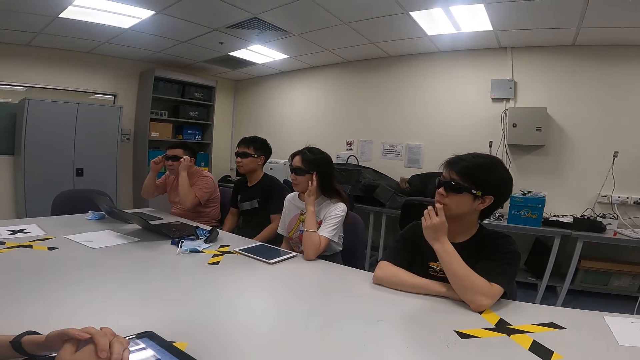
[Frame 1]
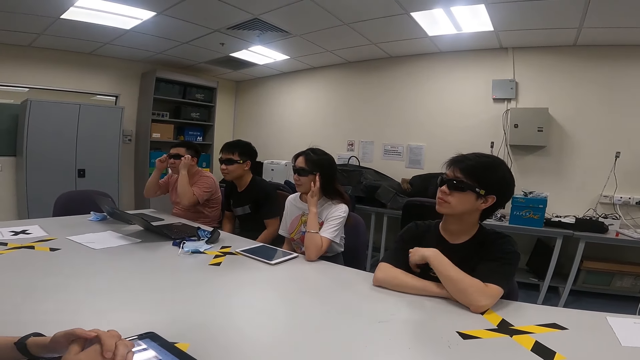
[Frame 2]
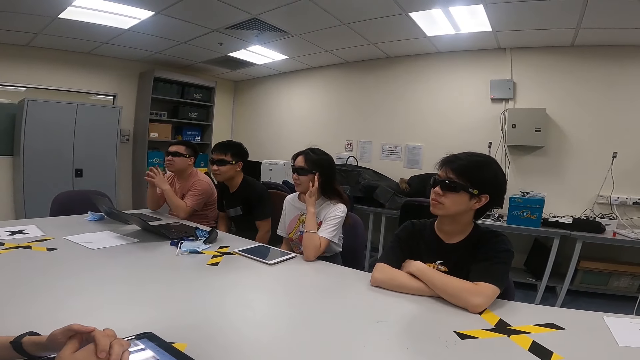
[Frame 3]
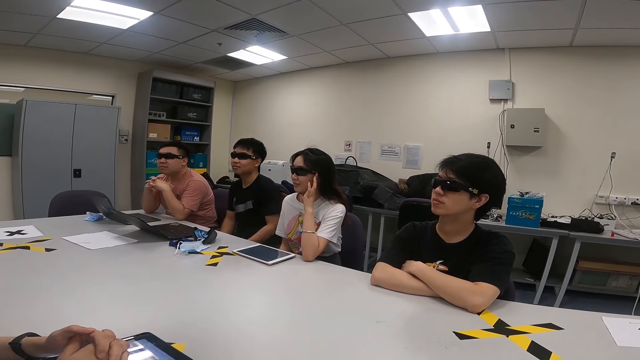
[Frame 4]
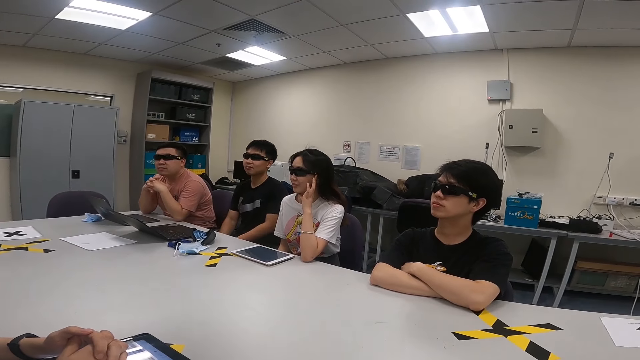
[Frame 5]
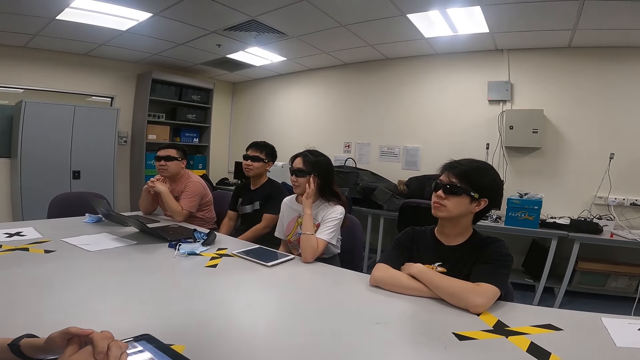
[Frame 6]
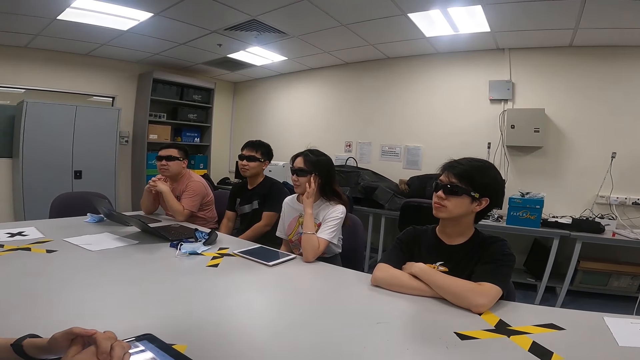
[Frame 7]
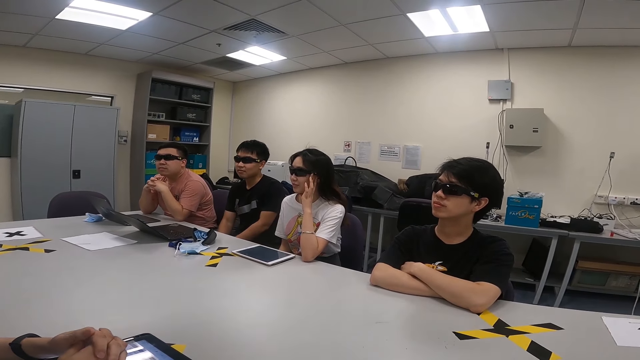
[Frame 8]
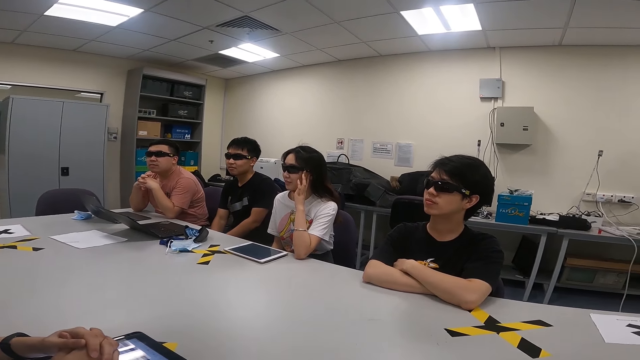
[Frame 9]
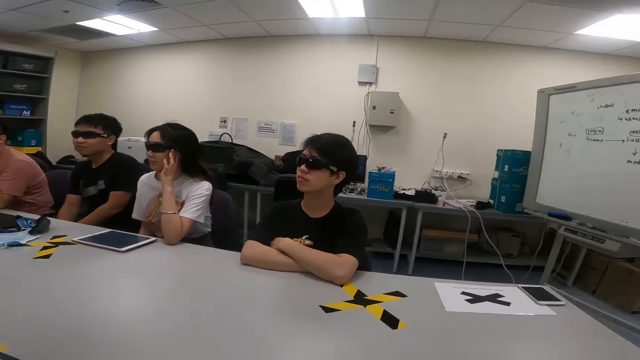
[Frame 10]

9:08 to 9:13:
A man touches his mouth. Another man adjusts his shades.

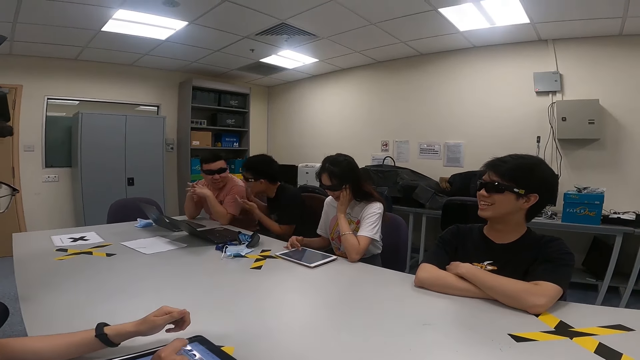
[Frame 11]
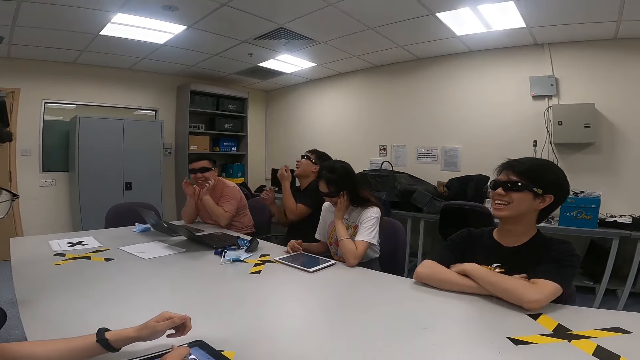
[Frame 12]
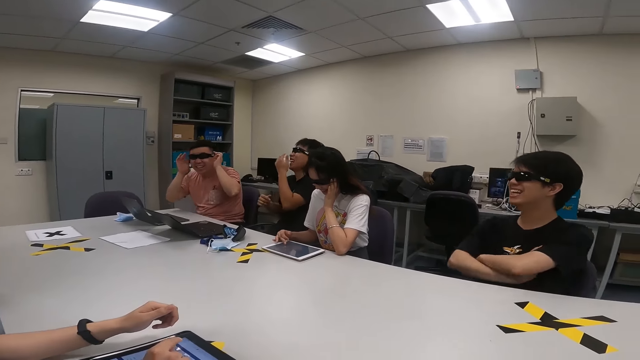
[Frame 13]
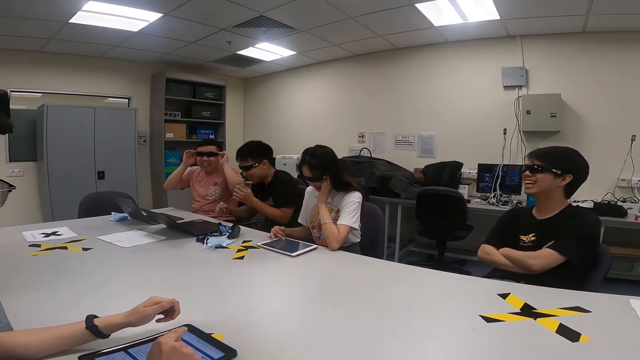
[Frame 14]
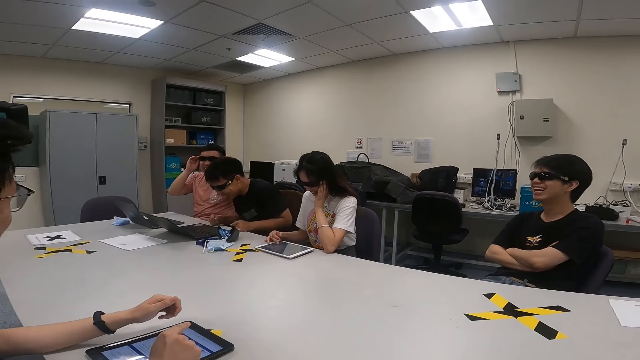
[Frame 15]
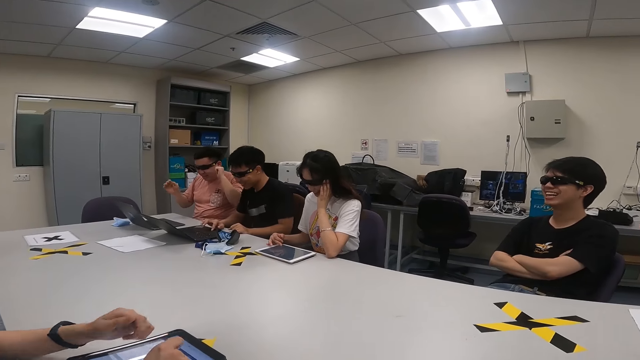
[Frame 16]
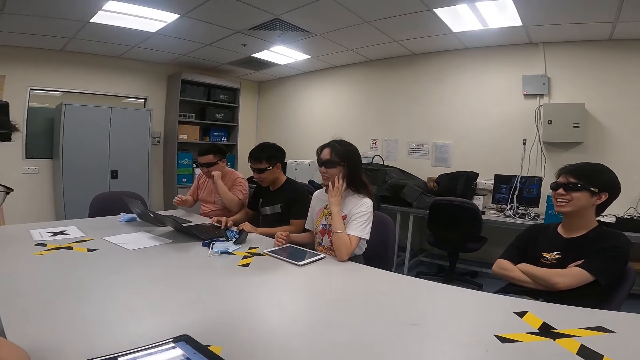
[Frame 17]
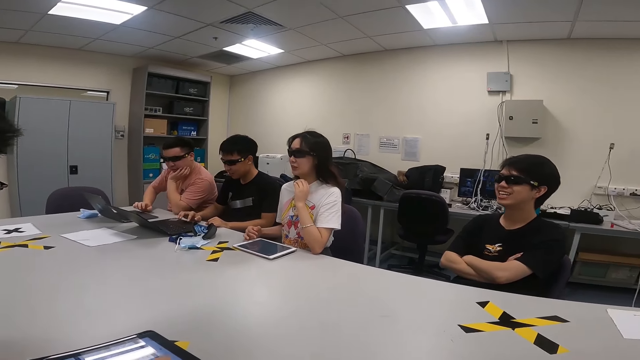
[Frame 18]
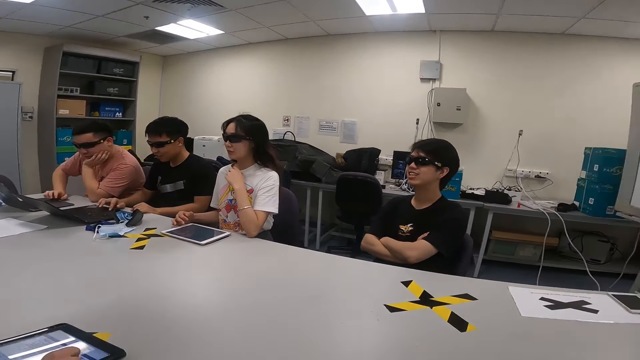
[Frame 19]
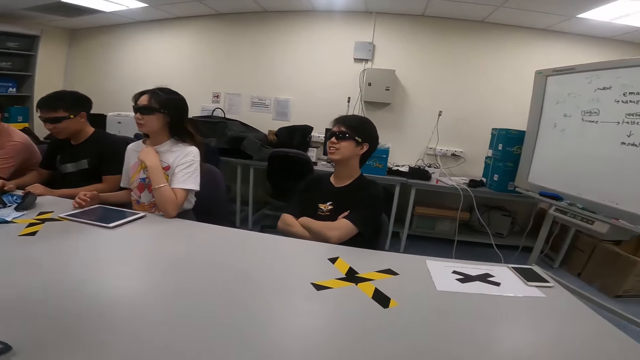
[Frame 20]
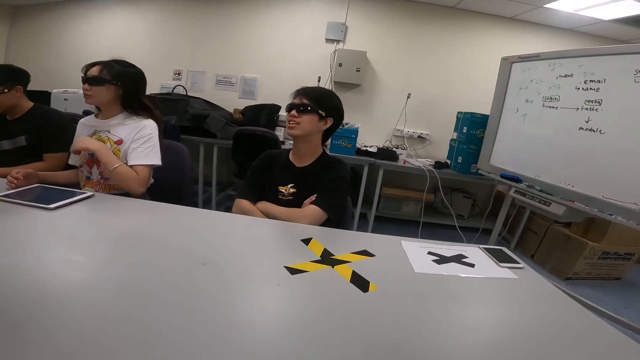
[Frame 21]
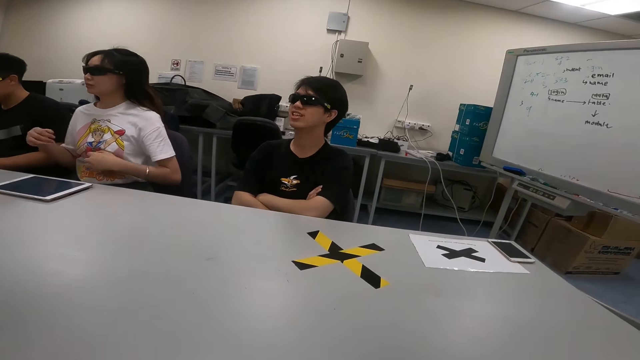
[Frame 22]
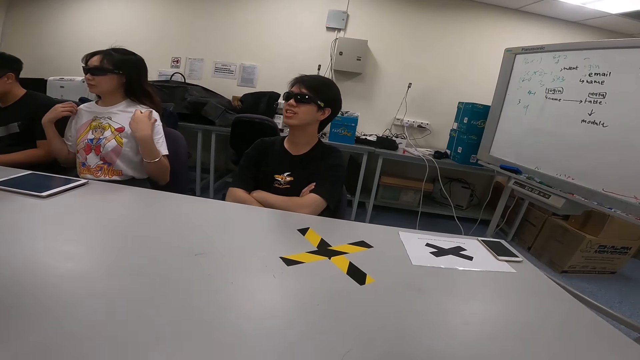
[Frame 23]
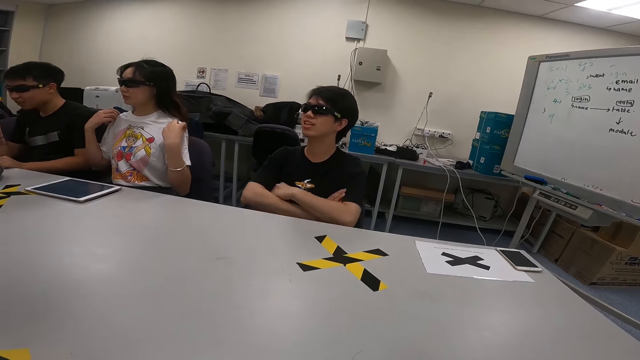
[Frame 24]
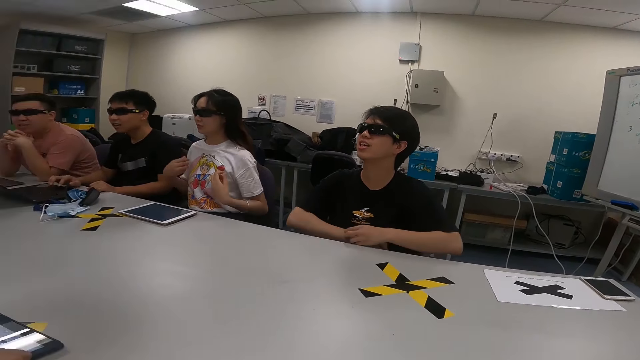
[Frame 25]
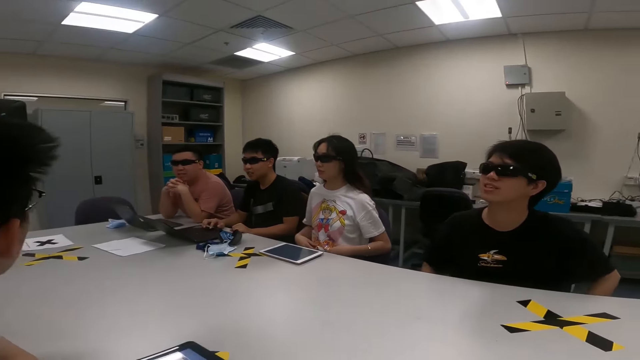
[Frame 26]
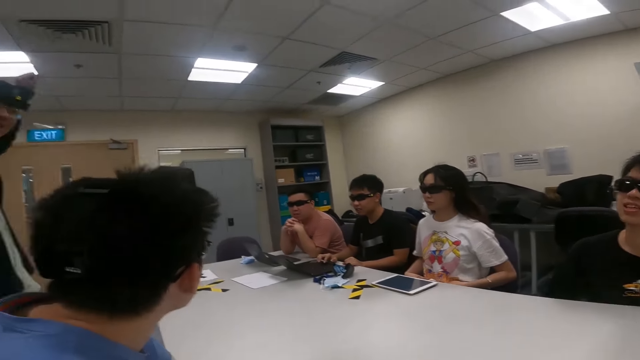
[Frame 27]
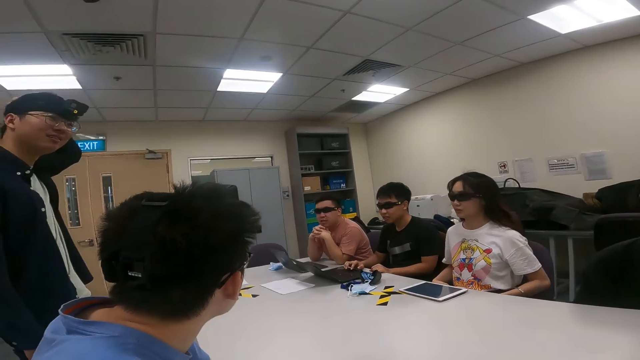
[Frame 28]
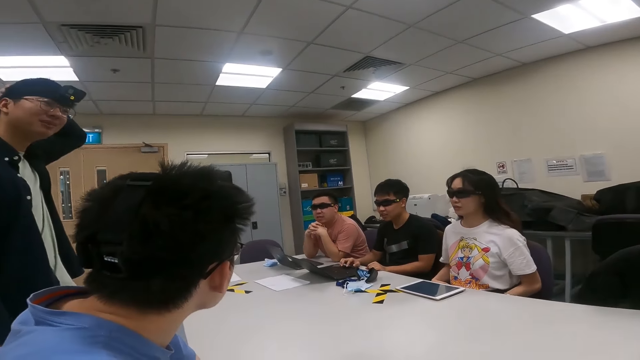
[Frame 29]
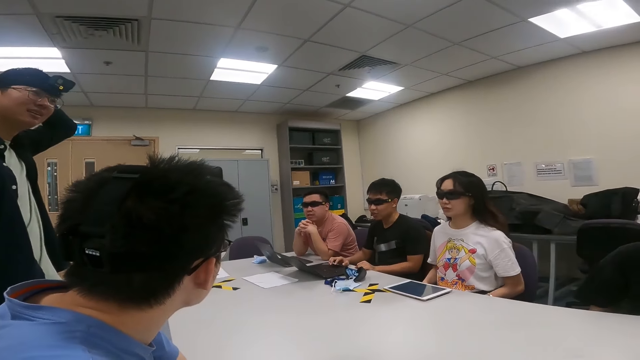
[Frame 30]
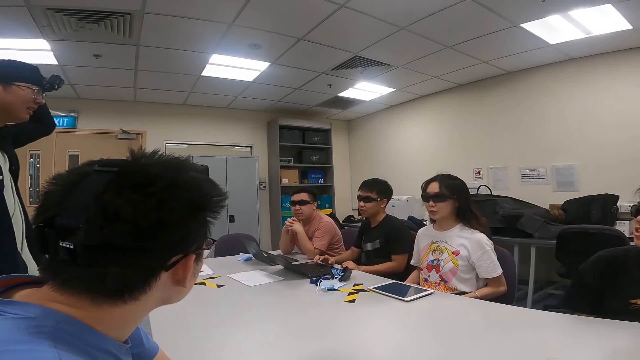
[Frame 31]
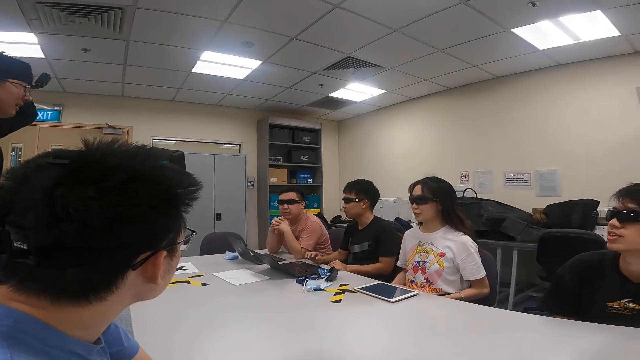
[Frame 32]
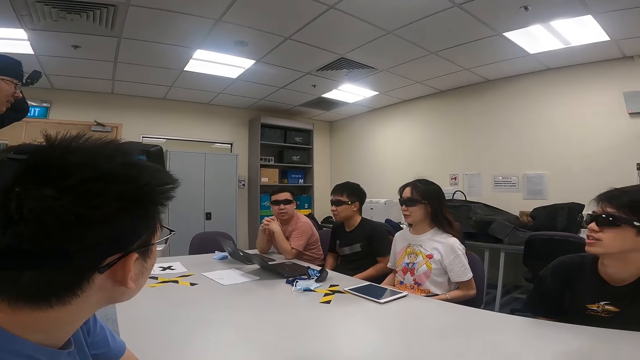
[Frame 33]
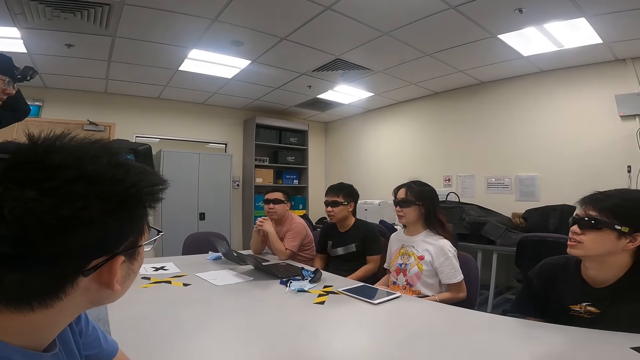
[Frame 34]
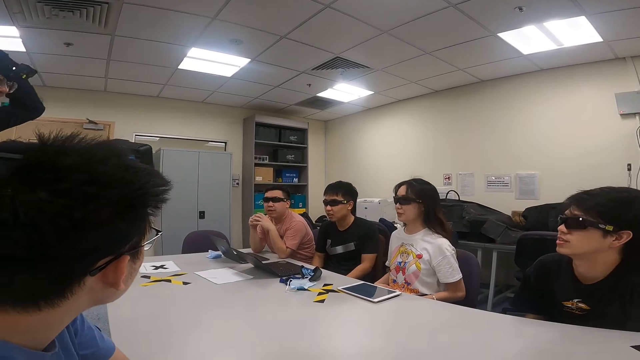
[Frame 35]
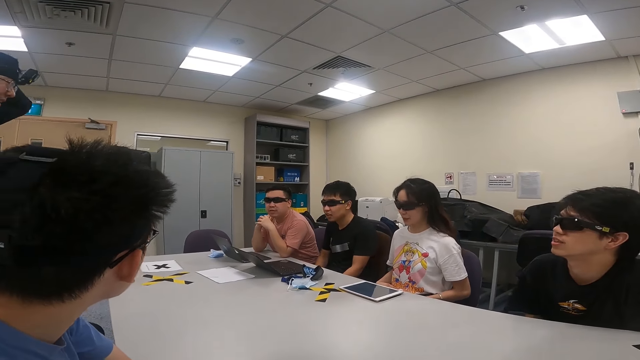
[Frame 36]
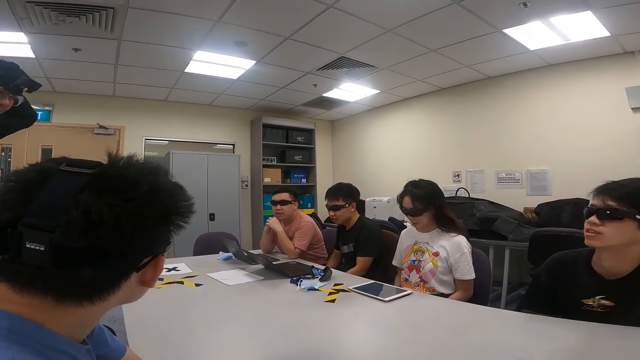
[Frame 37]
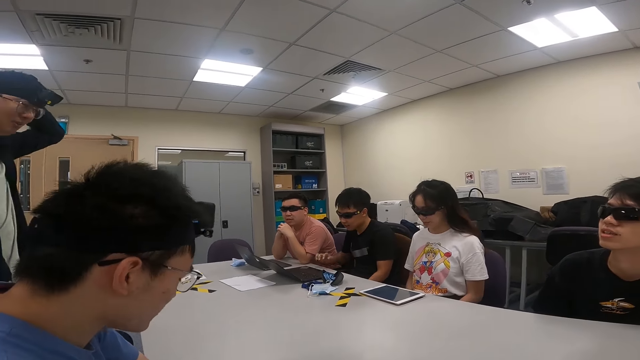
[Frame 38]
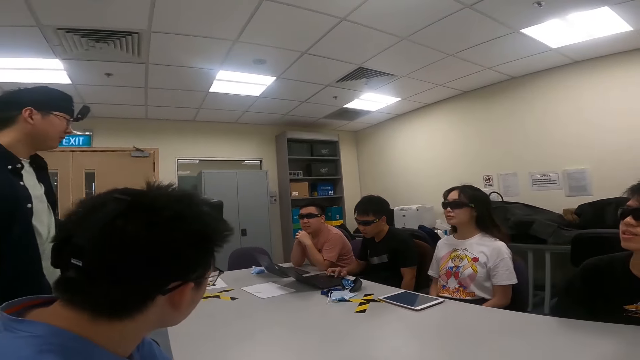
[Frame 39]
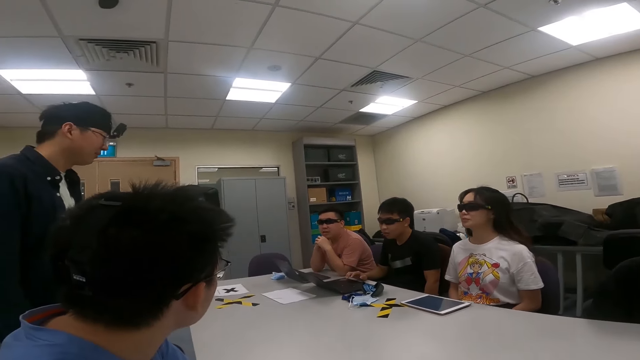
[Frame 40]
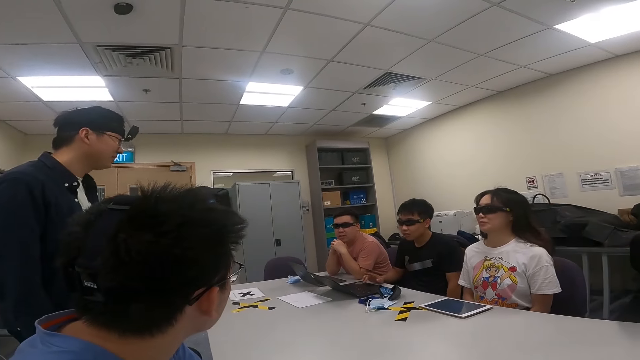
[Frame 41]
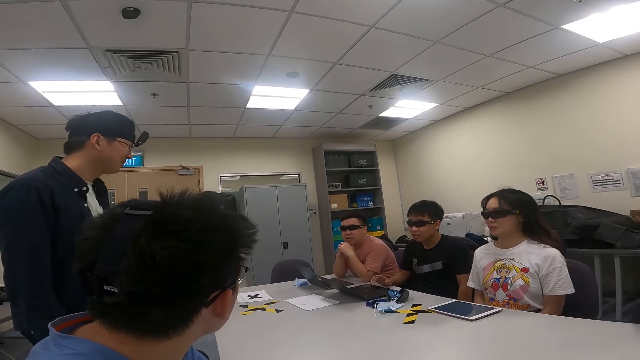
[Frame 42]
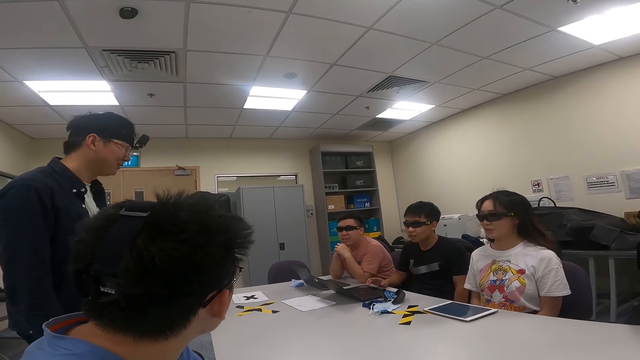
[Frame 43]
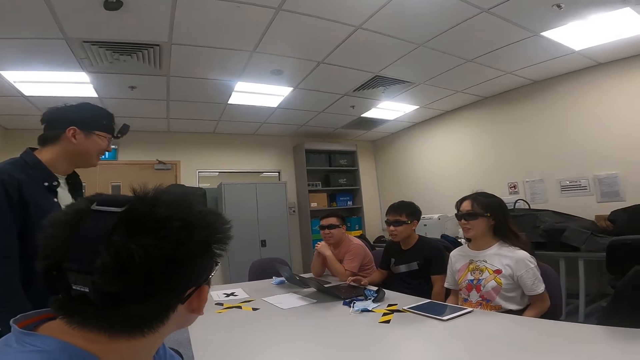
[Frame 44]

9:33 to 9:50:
A person swings on the chair. Another person holds the sunglasses. A third person laughs. The second person holds the chin. The third person operates the laptop. A fourth person rests the hand on the table. The second person touches the laptop. The fourth person moves the hands. The second person holds his hands. The first person moves the hands. A fifth person looks at the second person. A sixth person touches the head. The third person swings on the chair. The second person moves the hands. The third person operates the laptop.
